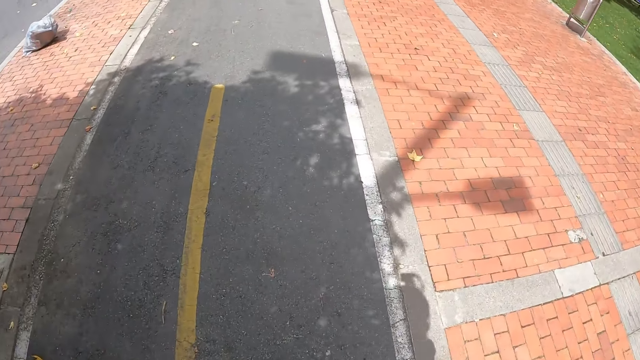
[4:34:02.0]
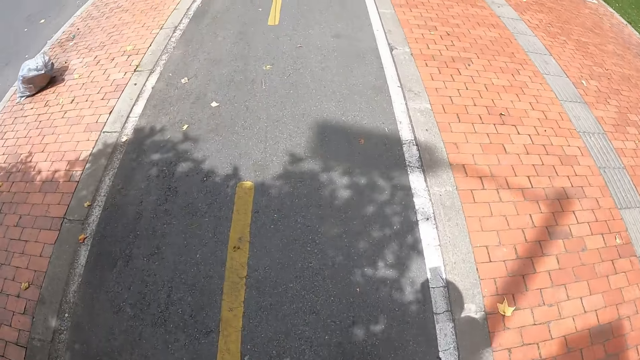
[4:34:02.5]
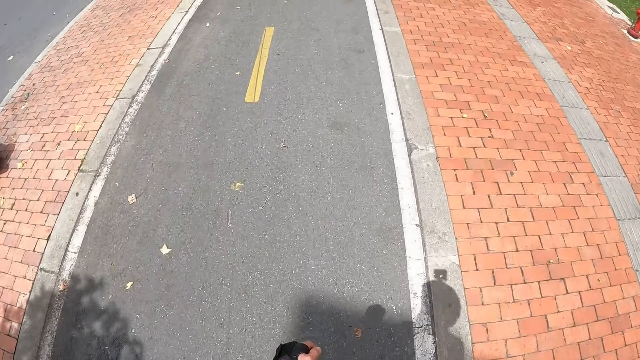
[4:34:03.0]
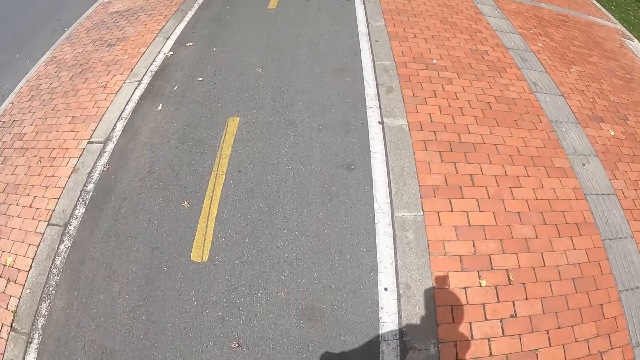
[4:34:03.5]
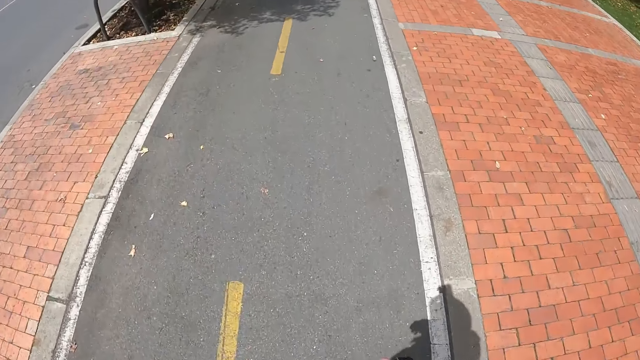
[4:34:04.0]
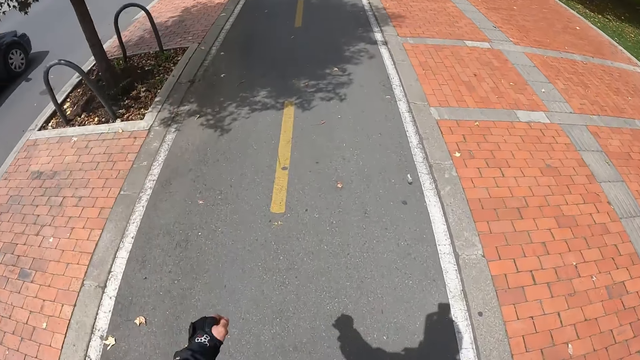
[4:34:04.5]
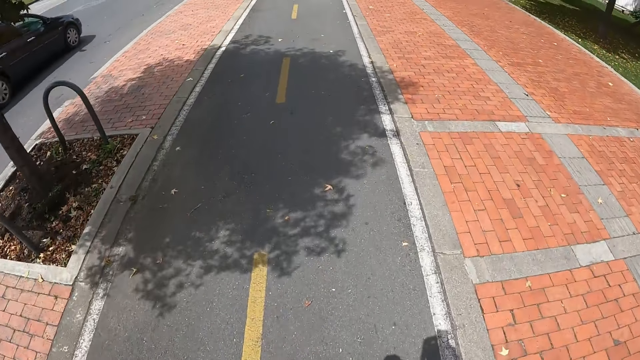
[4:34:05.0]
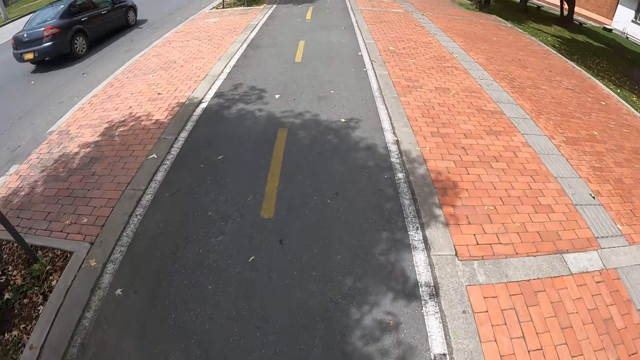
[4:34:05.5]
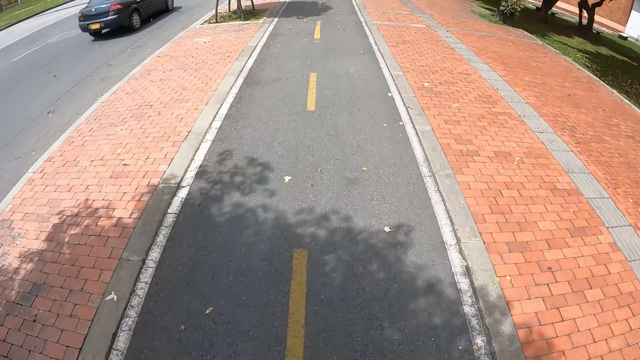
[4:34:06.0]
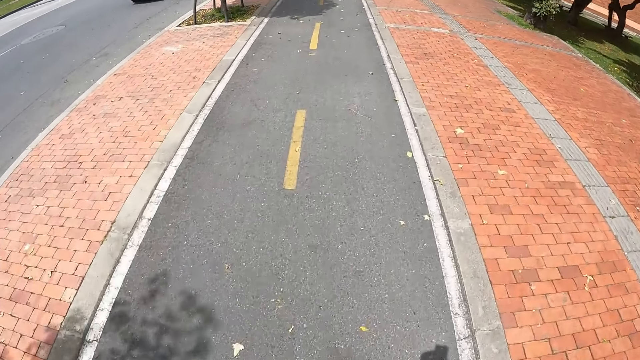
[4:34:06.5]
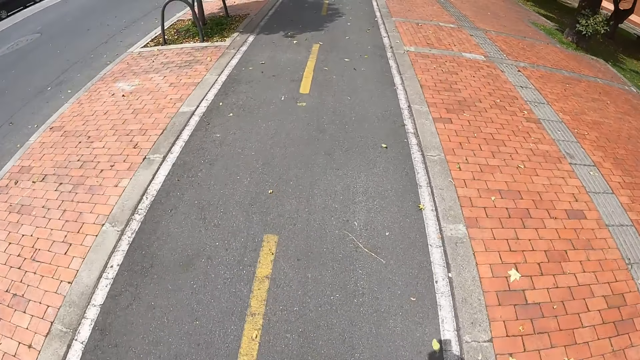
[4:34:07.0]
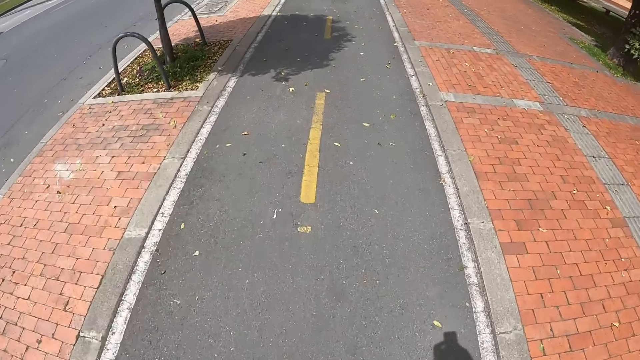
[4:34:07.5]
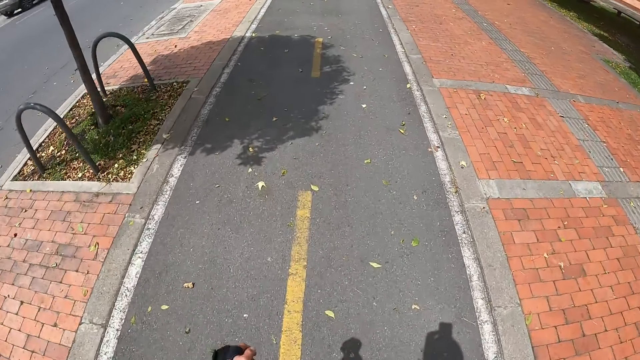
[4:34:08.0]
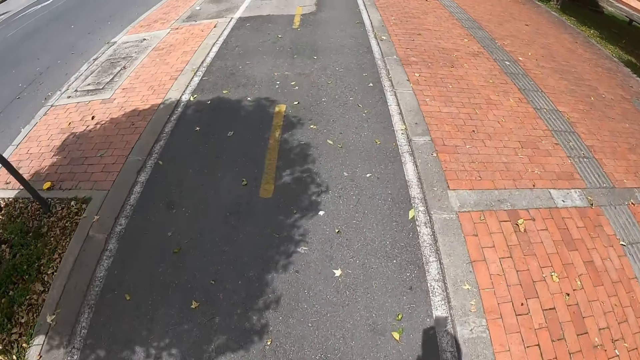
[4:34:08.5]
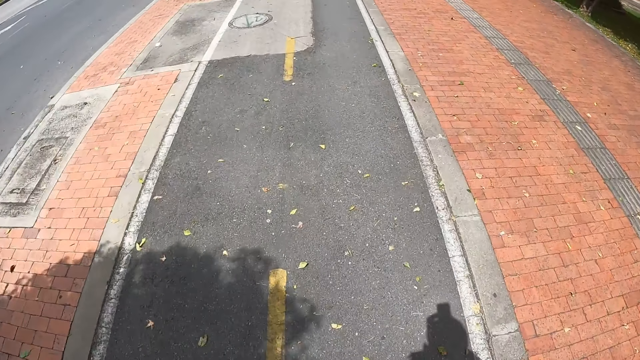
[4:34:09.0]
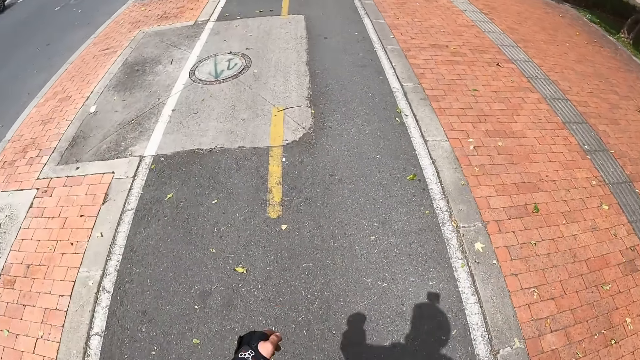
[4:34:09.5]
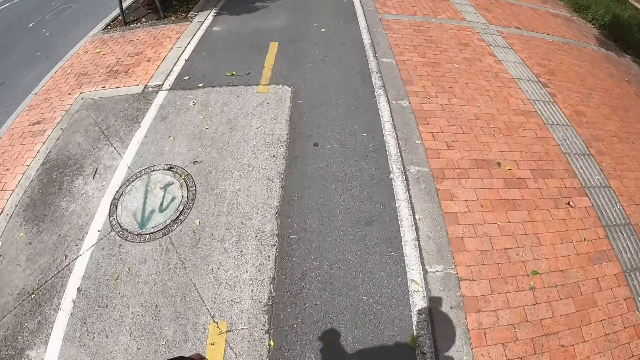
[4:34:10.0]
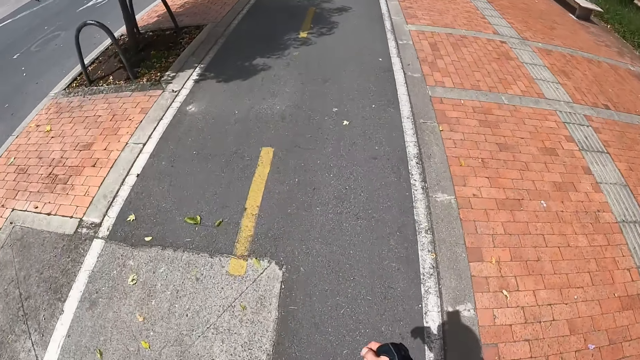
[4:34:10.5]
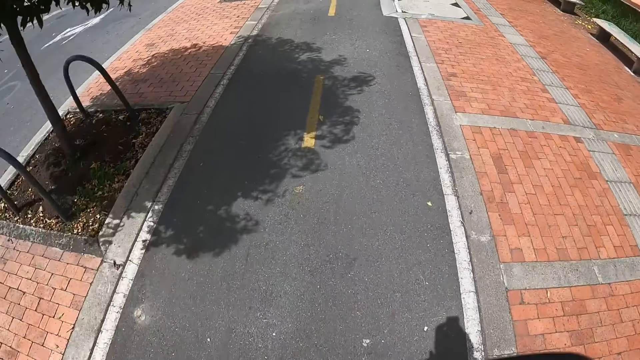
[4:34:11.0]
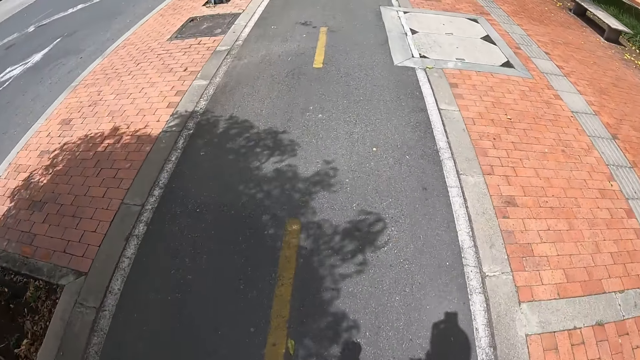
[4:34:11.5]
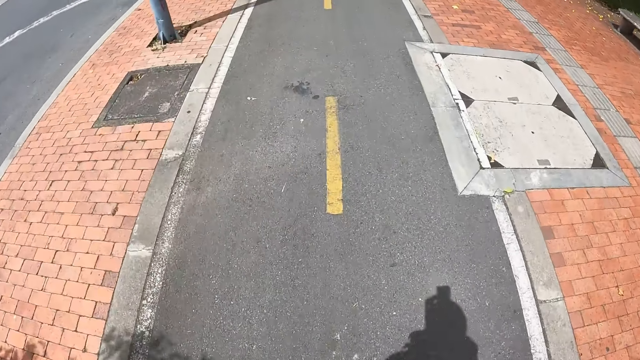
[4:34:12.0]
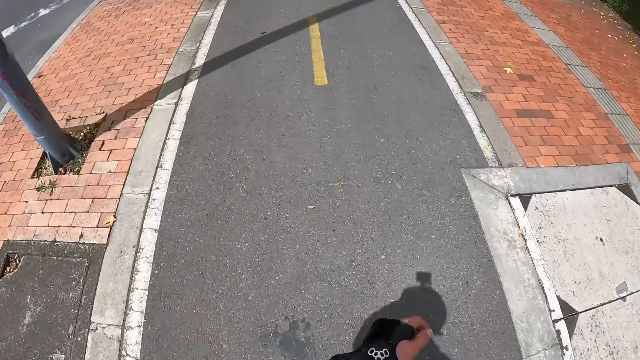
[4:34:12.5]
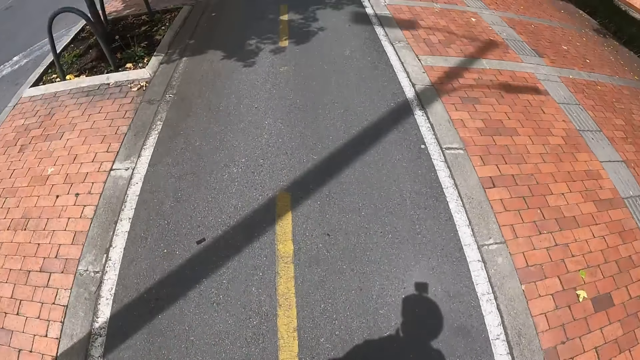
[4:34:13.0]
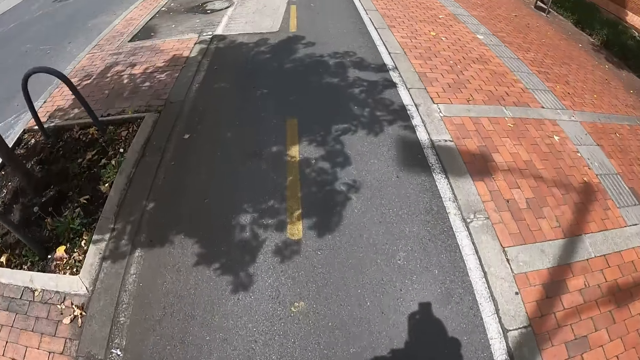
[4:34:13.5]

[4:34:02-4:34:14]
A black car drives past the camera wearer.

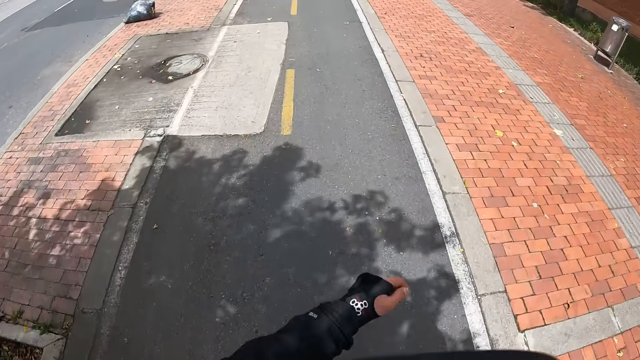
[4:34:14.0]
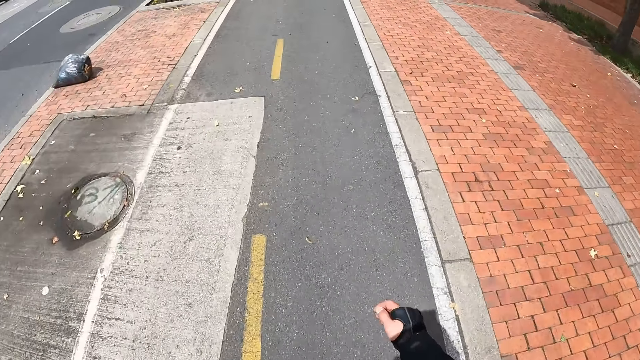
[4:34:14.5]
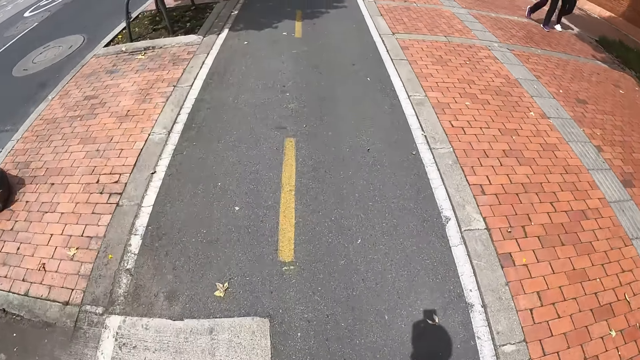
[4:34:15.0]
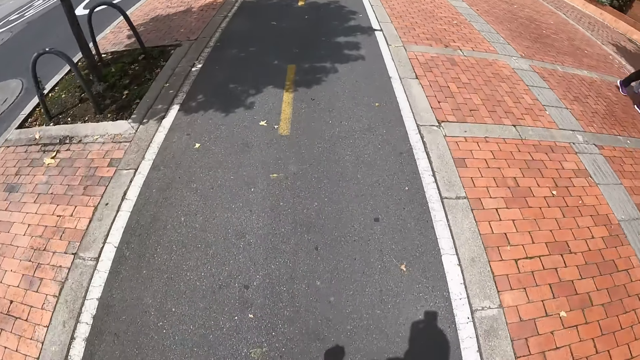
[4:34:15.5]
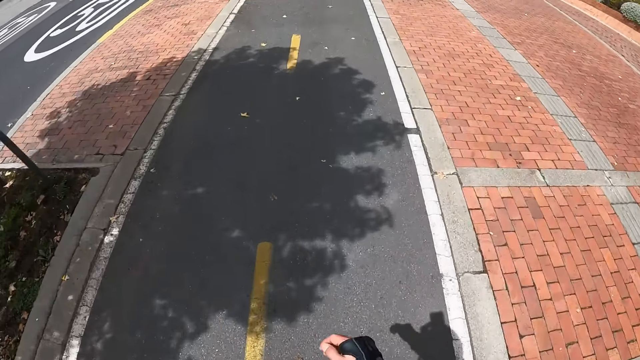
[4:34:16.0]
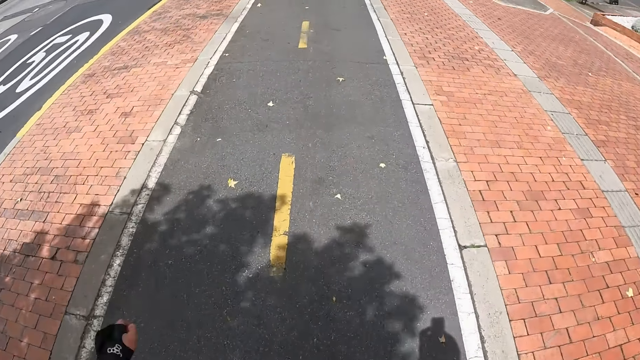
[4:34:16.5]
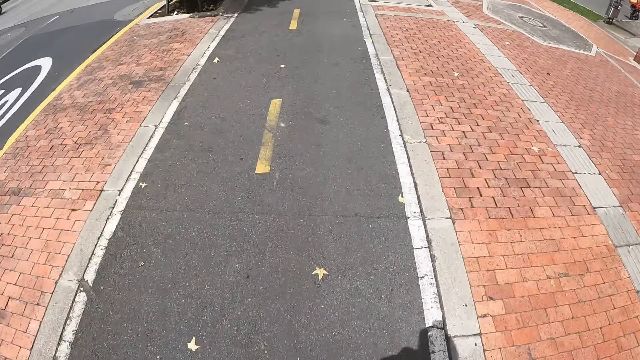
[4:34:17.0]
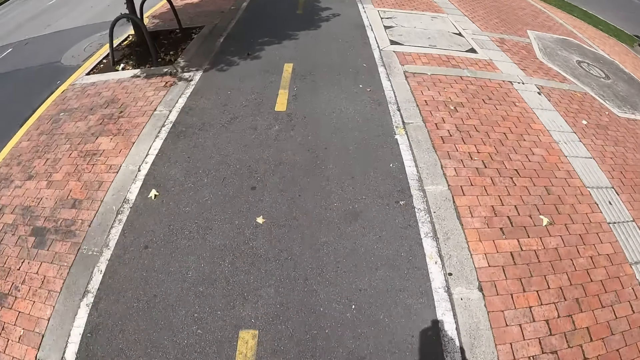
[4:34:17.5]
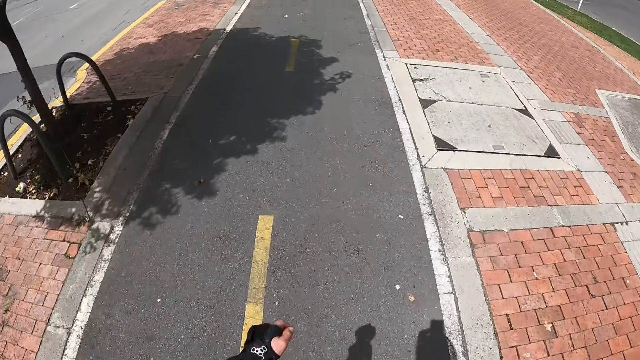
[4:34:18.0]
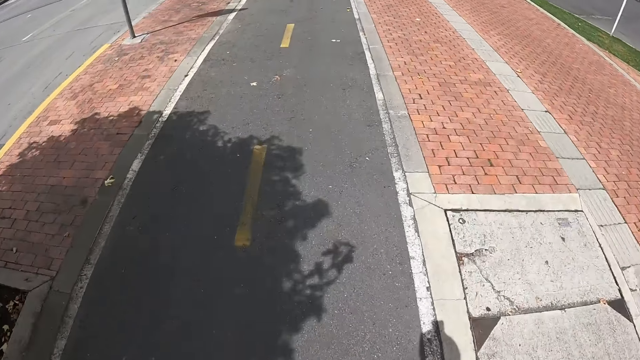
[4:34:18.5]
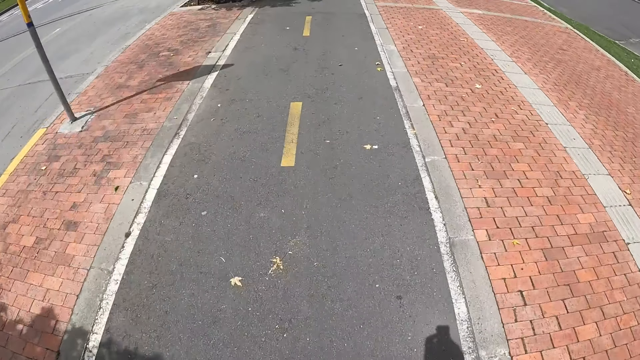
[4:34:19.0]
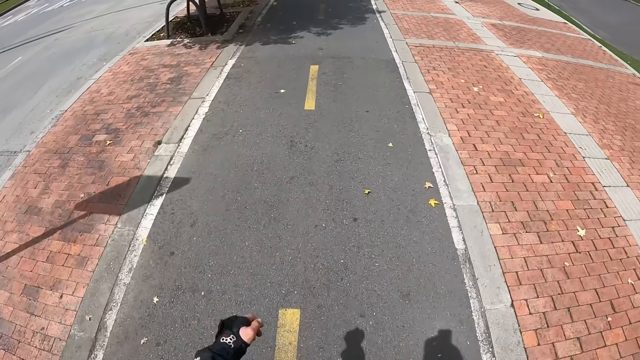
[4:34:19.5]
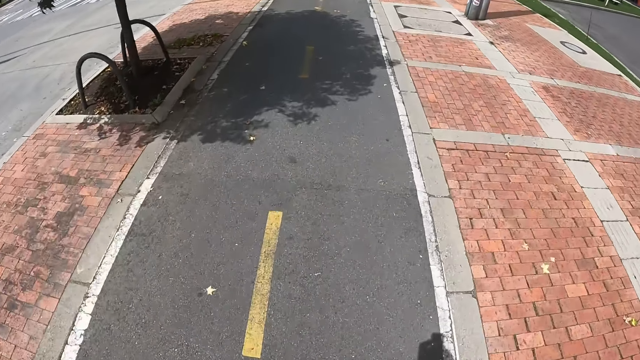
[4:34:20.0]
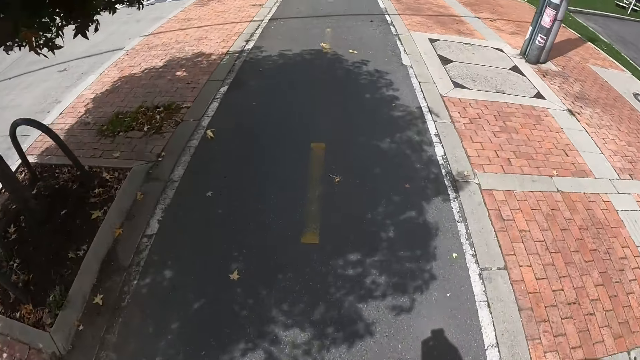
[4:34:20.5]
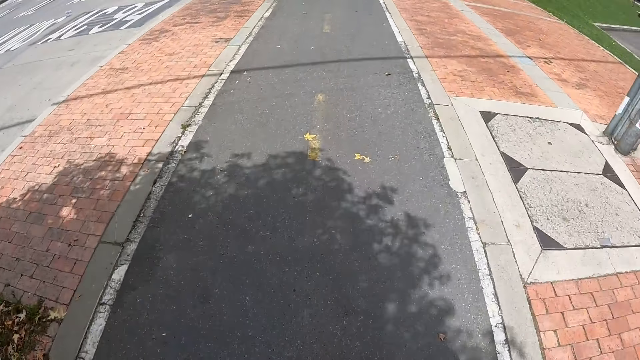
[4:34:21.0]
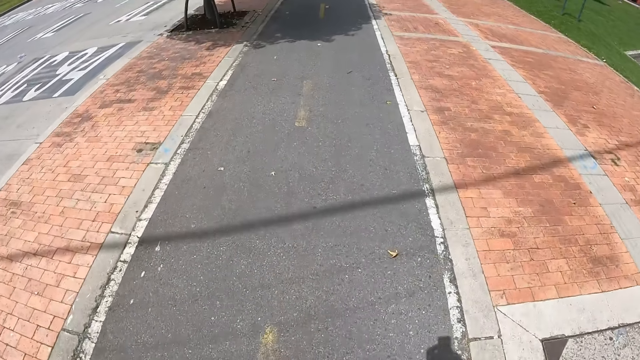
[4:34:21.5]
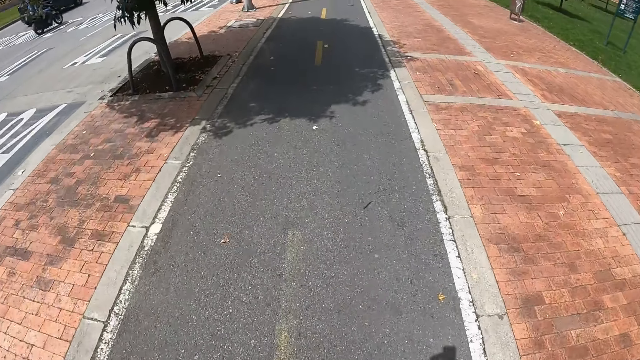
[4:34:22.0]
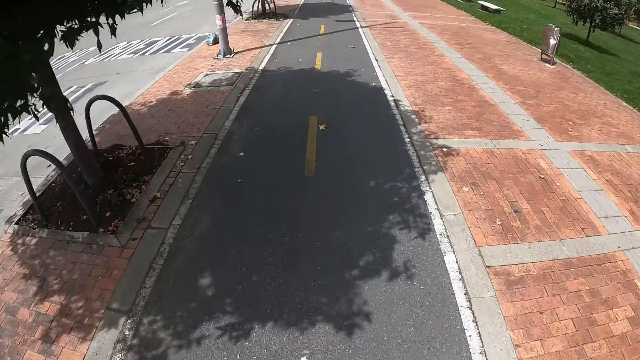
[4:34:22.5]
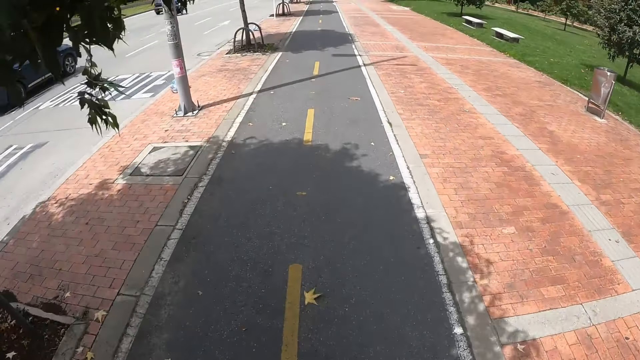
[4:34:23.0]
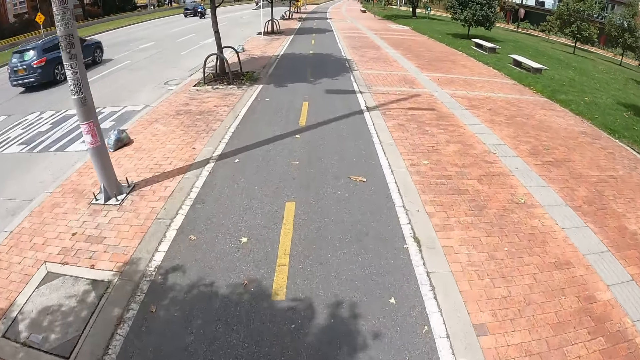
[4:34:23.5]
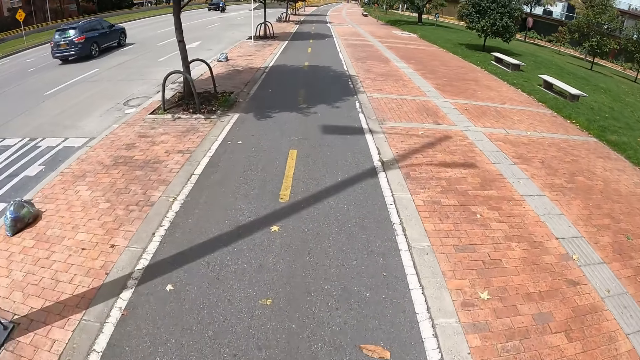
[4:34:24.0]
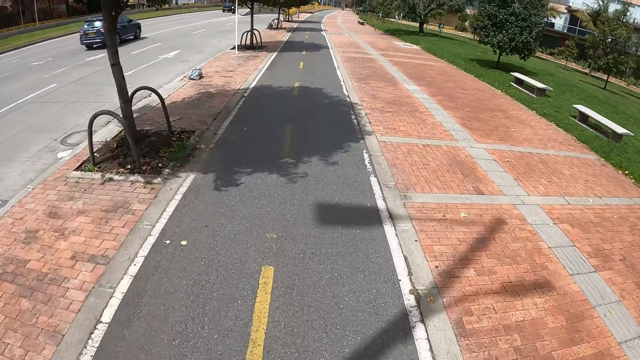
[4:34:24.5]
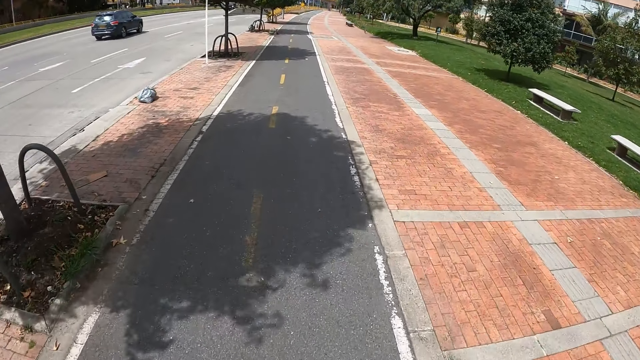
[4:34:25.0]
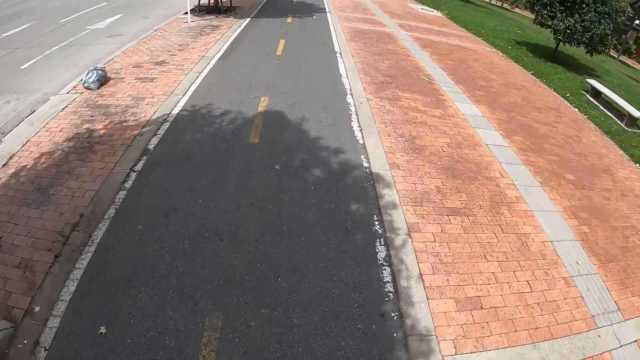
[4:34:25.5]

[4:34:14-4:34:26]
A blue jeep drives past the camera wearer.
